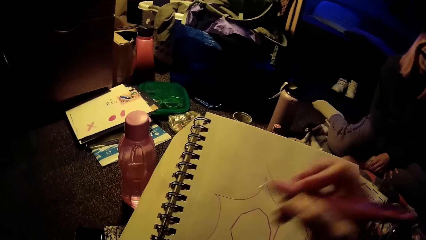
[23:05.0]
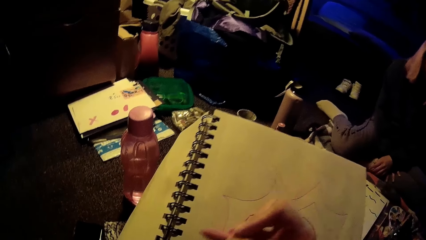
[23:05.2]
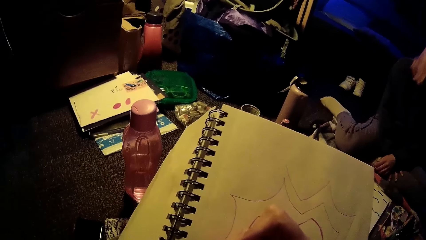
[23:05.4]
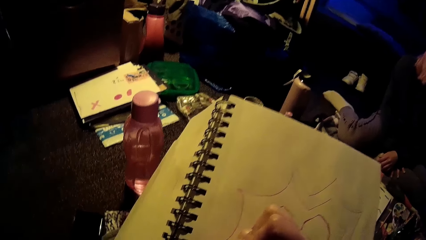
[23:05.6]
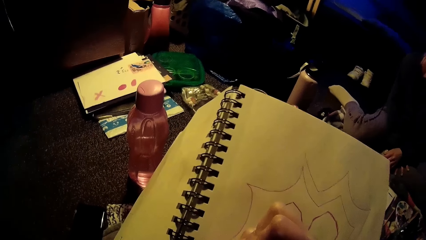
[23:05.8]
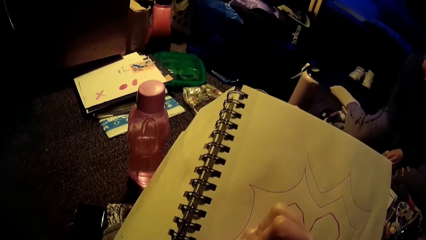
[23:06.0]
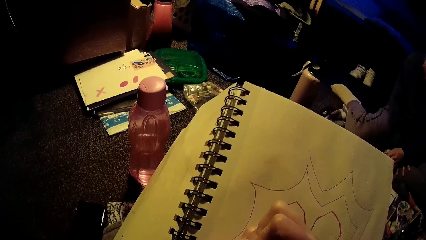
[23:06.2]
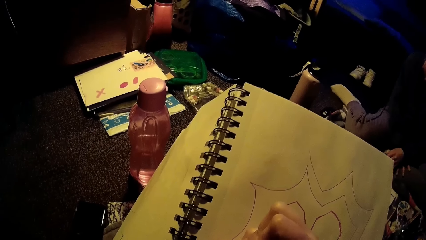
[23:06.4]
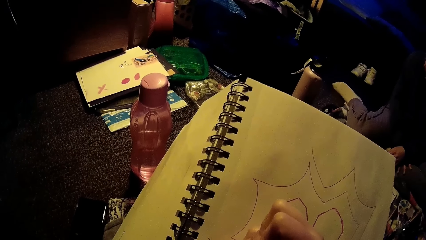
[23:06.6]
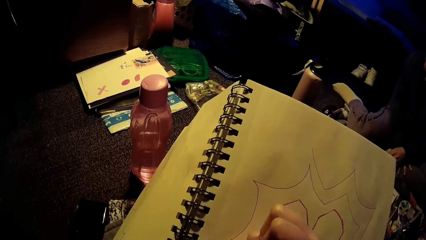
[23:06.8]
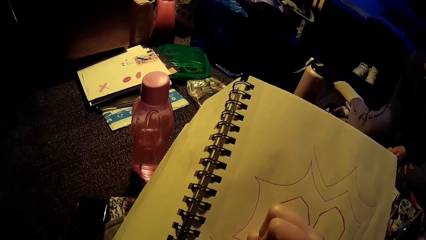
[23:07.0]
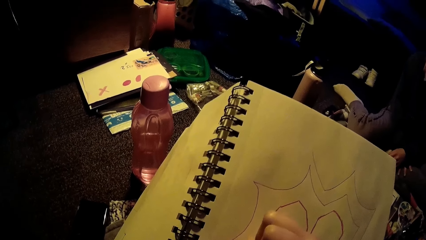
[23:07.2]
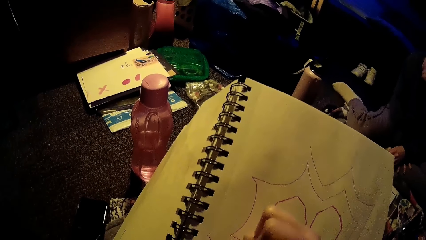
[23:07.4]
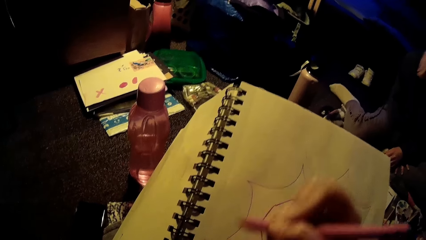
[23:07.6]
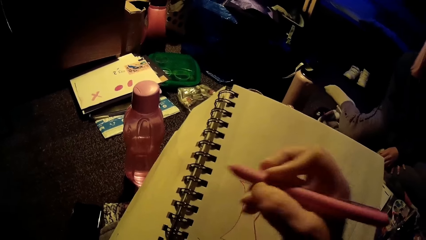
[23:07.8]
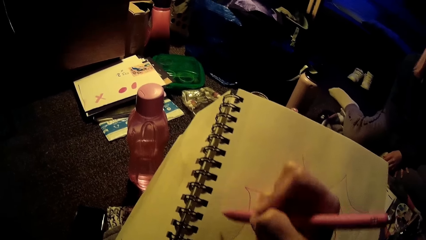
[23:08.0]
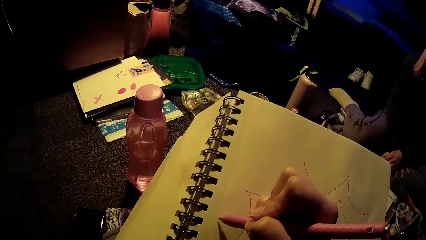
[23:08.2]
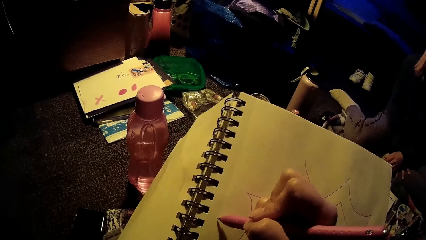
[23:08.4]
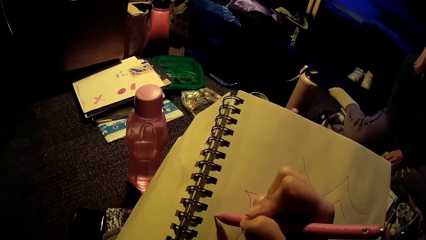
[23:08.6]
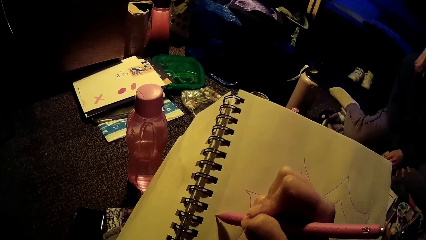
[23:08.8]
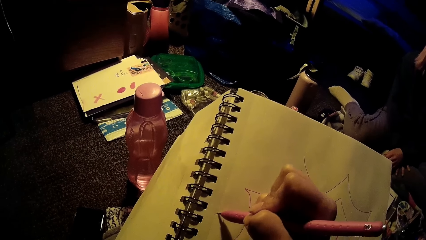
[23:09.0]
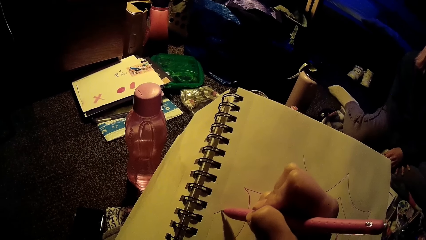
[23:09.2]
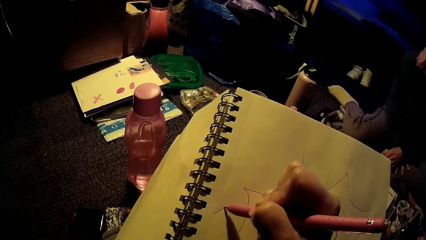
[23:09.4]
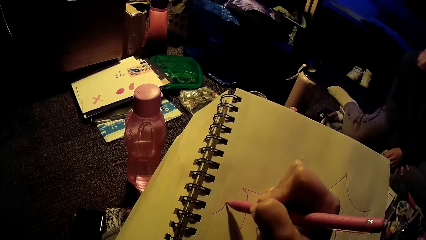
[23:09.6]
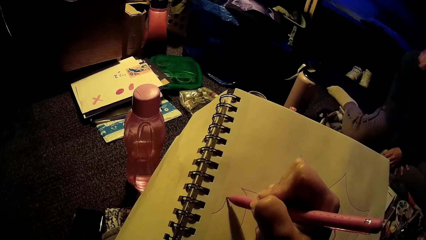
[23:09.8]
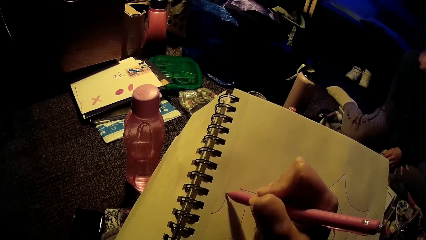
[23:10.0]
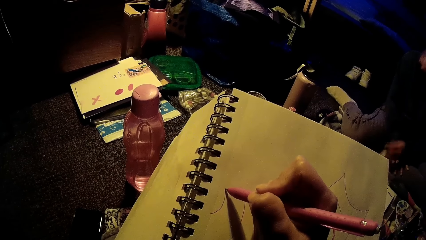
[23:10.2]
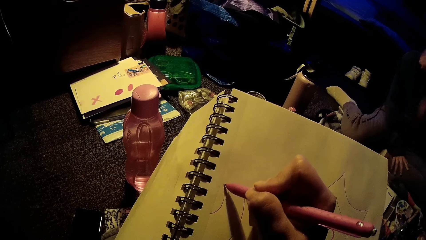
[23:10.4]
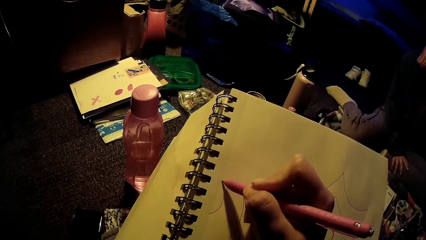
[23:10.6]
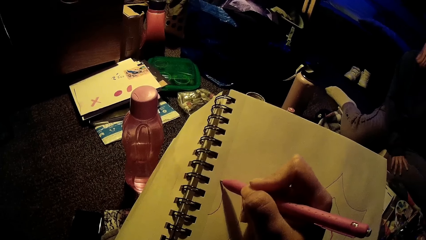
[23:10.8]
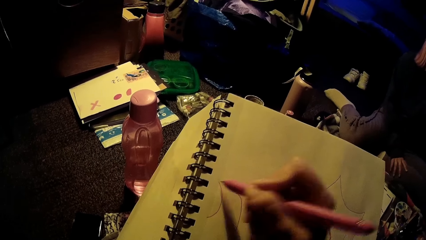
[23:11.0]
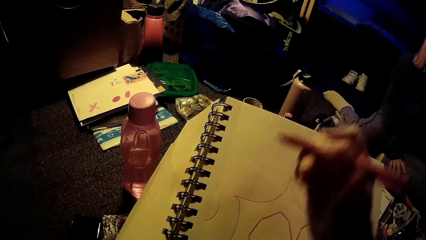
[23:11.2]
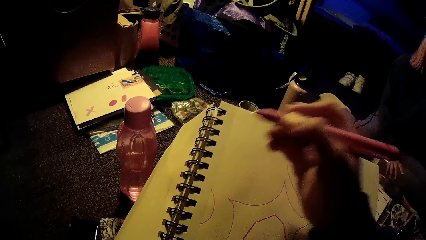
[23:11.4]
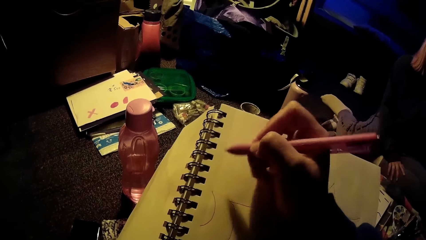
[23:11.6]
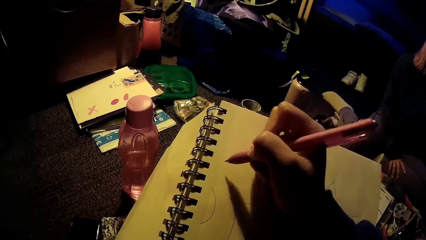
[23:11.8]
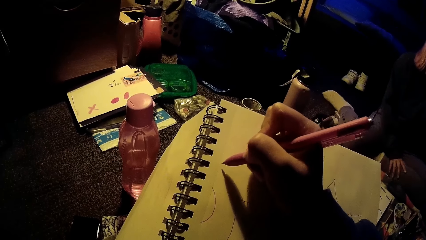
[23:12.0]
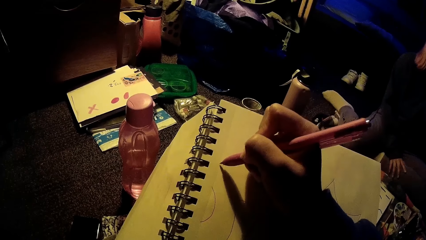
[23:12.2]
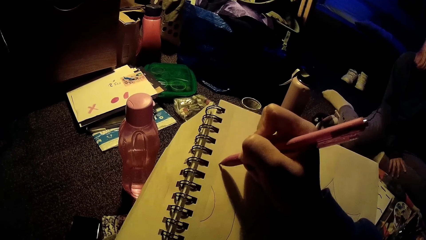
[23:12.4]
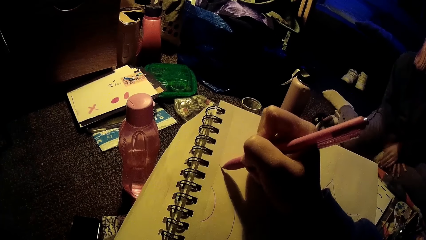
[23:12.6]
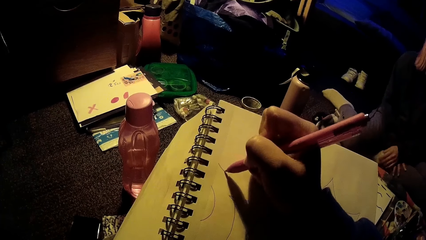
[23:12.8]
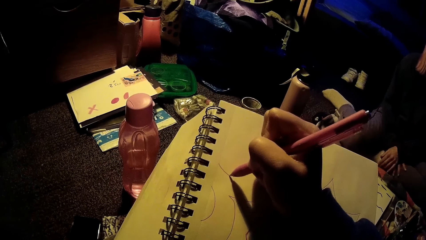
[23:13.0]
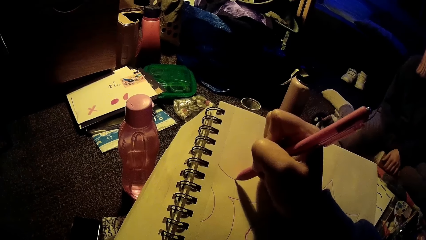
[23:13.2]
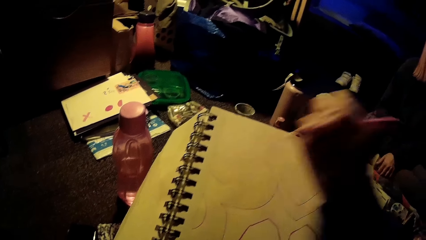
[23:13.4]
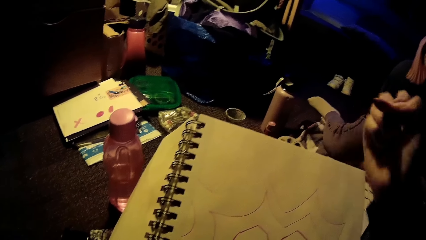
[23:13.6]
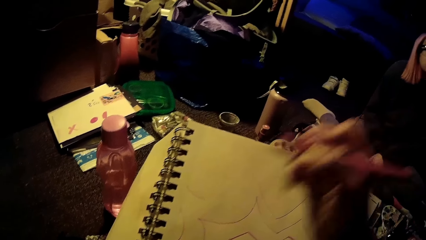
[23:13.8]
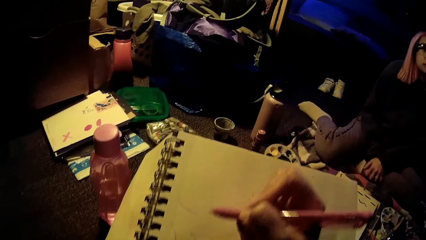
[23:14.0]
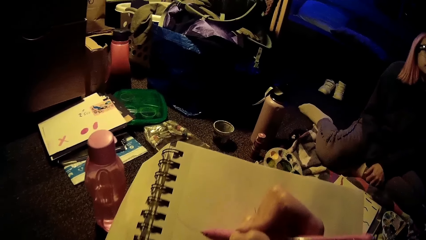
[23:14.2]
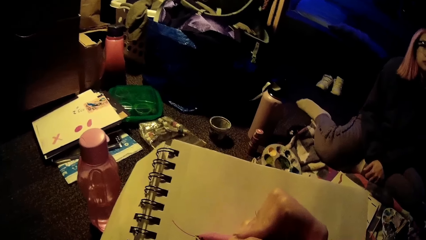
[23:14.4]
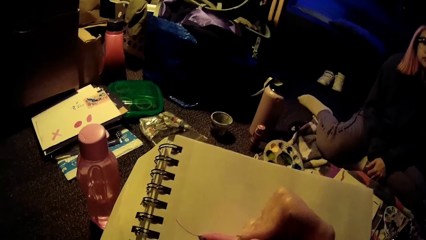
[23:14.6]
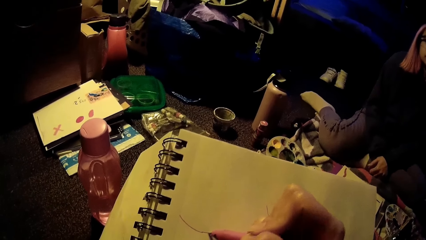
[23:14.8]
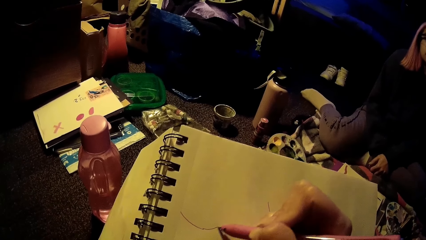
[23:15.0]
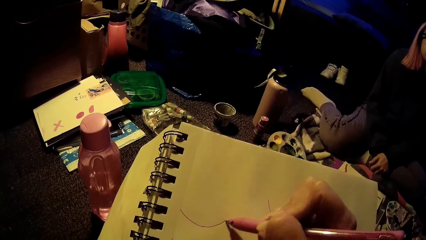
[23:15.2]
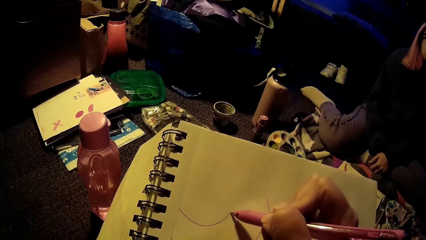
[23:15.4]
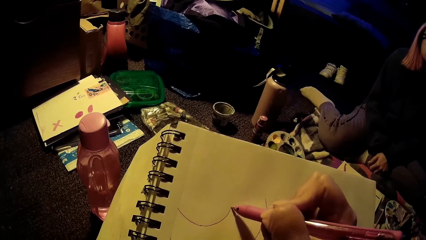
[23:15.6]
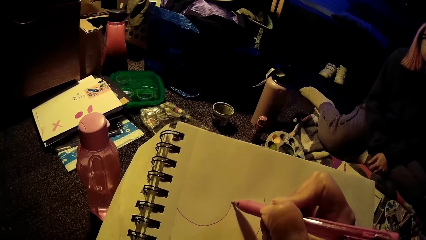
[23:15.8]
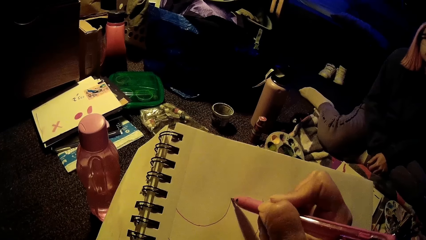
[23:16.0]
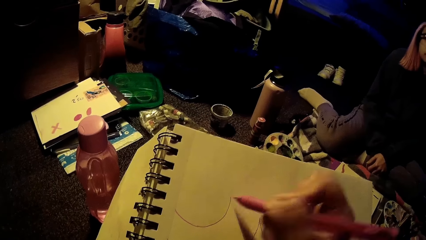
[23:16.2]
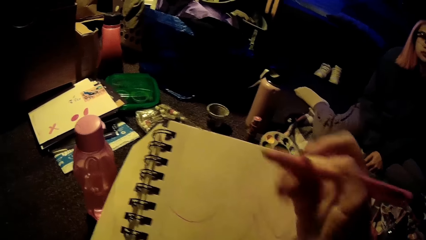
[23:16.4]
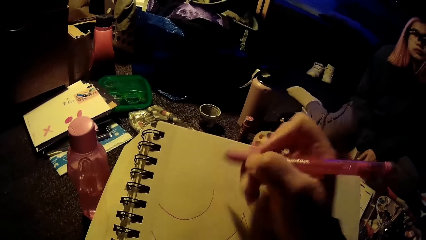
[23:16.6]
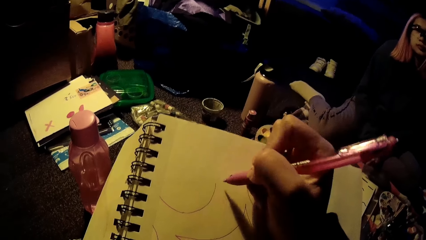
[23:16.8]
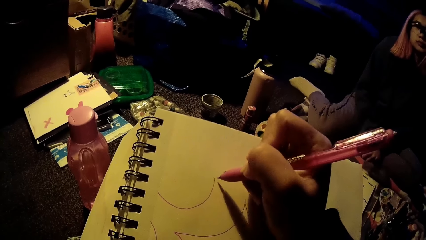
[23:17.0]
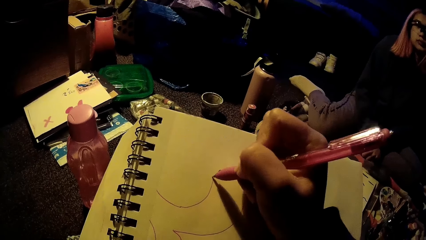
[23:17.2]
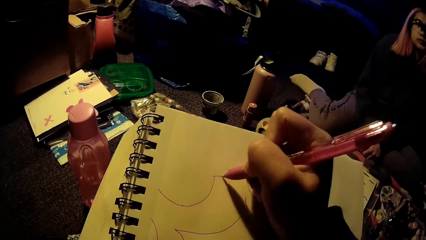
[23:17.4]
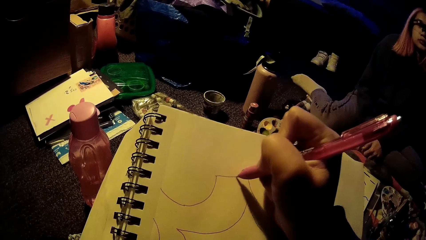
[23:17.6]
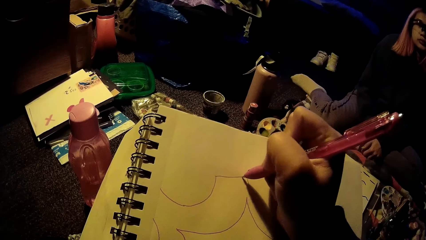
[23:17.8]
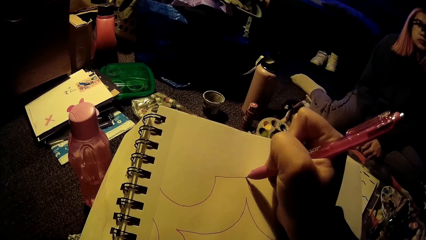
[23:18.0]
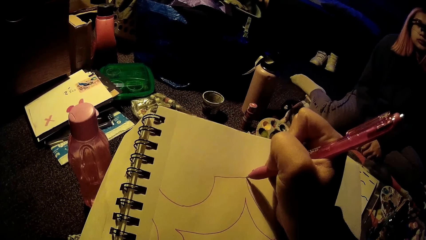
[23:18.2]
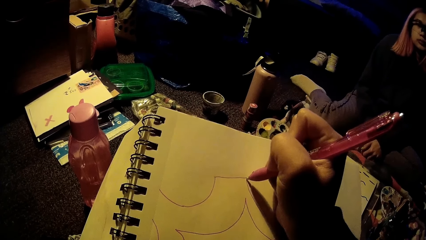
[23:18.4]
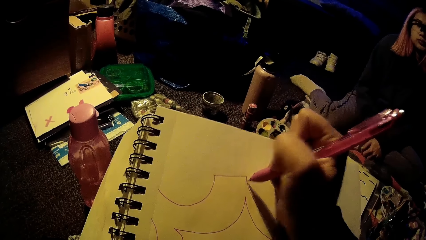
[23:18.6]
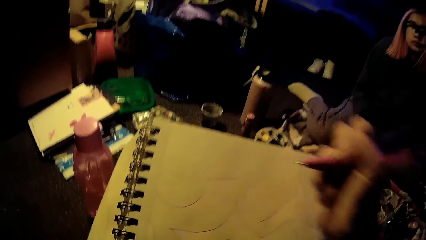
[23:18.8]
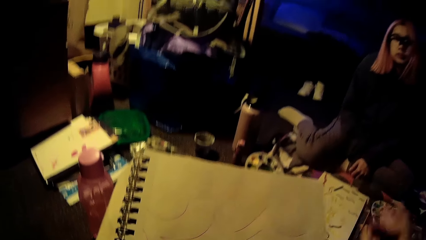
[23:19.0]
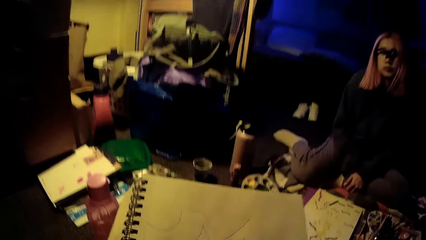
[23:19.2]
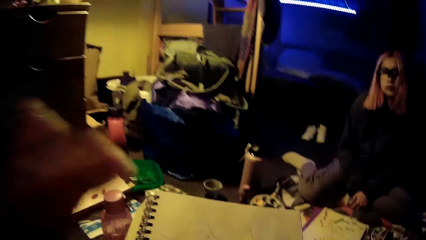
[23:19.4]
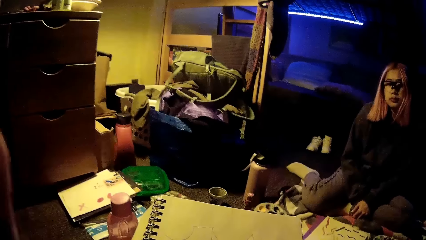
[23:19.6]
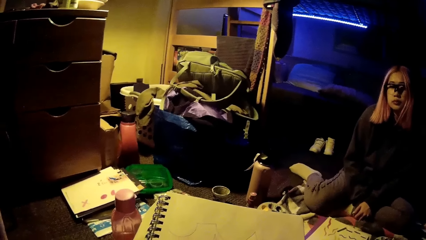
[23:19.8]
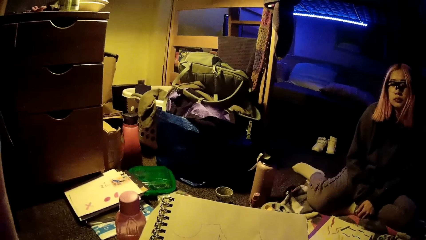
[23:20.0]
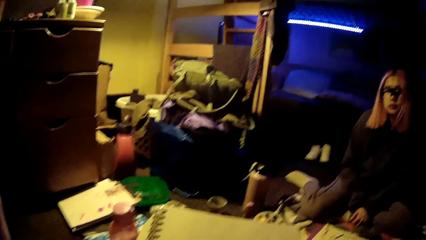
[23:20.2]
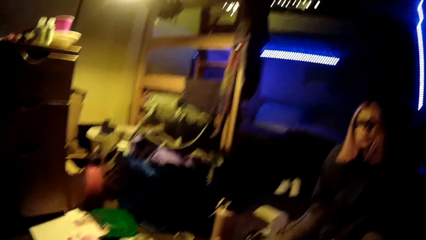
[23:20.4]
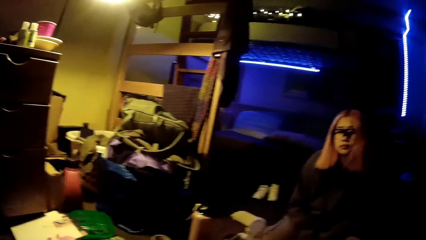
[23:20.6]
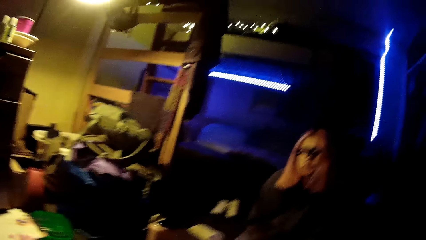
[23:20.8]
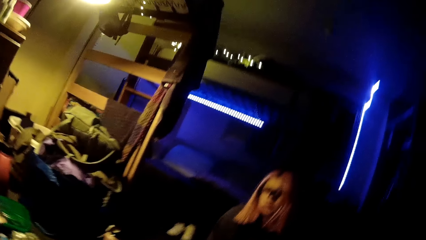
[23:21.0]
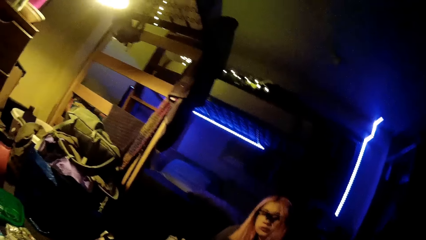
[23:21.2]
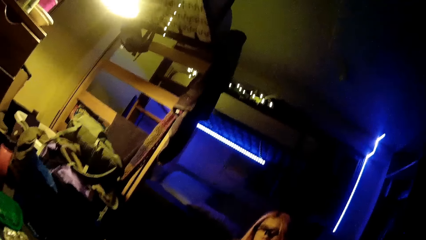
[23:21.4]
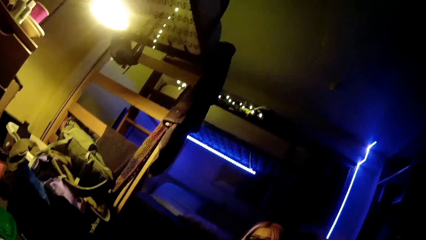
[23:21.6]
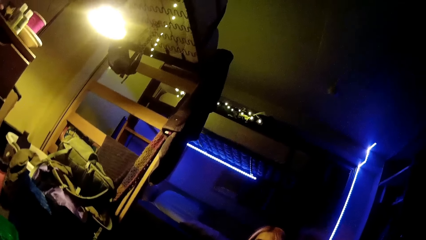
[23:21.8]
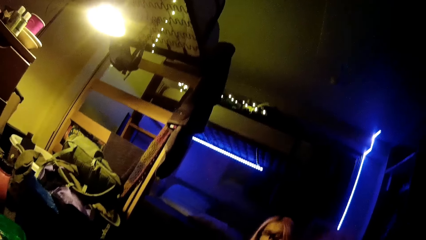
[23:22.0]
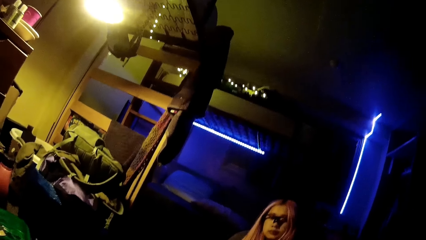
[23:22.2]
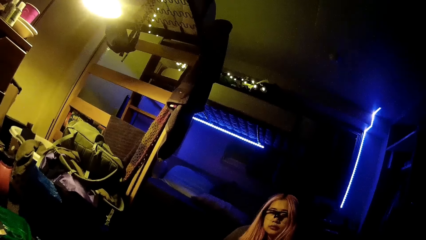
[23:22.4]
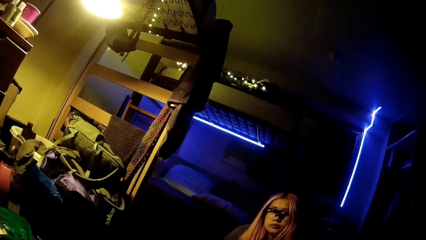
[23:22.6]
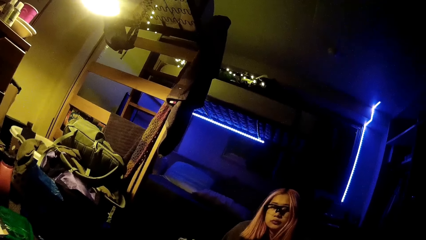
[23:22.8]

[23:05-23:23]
The camera wearer draws with a pen on the book. A woman looks at the camera wearer. The camera wearer lifts her left hand. She looks around the room.
